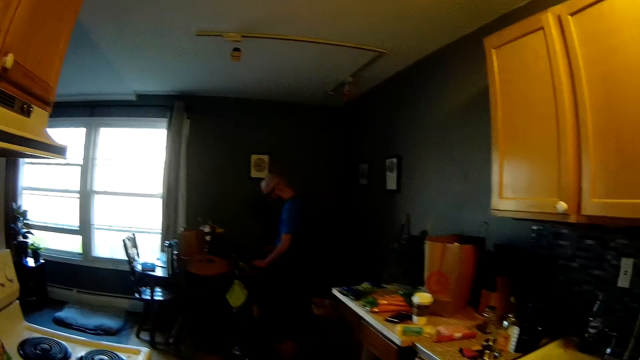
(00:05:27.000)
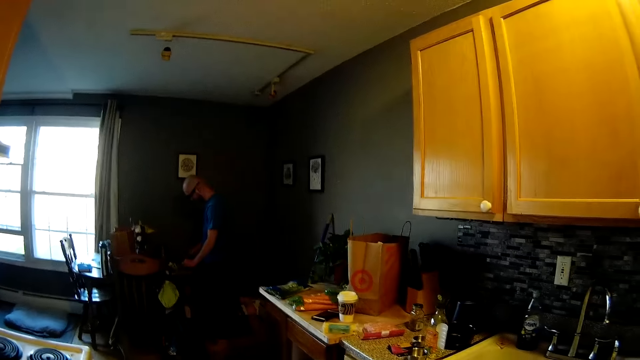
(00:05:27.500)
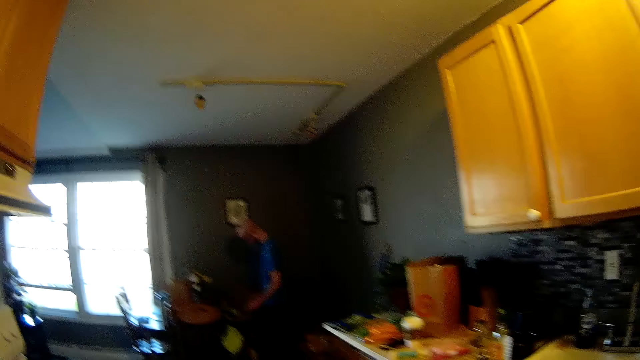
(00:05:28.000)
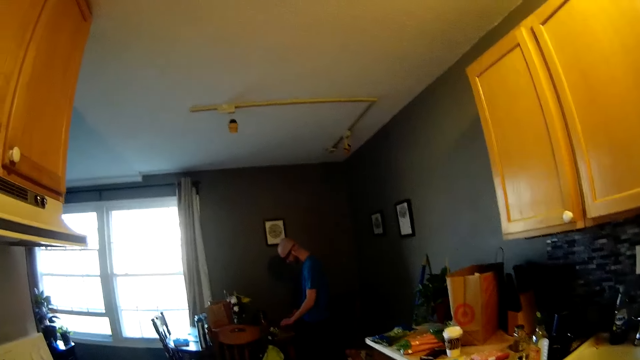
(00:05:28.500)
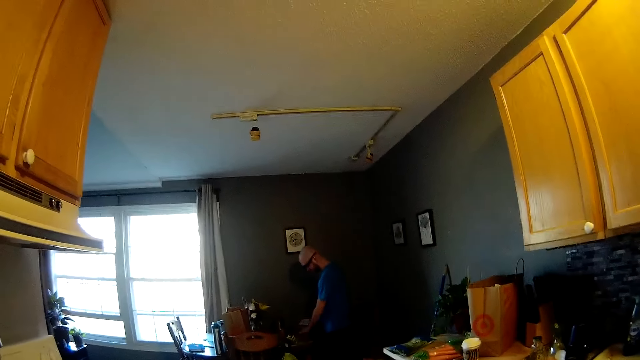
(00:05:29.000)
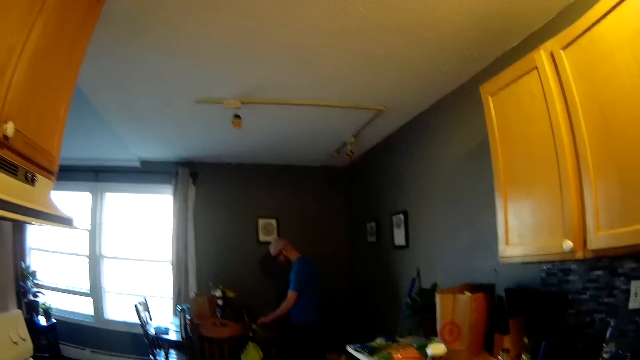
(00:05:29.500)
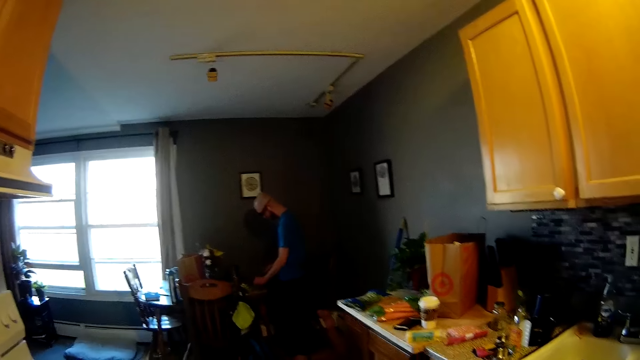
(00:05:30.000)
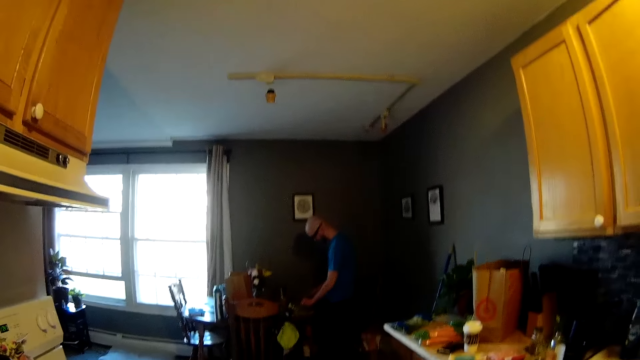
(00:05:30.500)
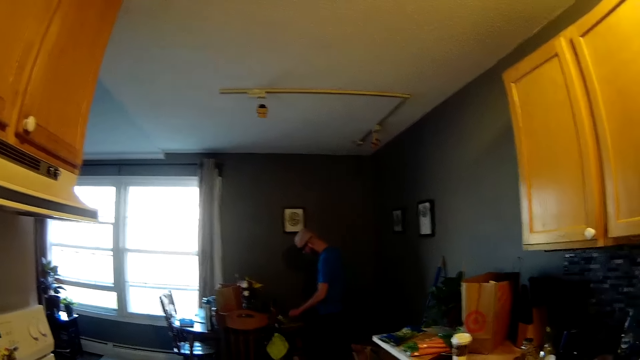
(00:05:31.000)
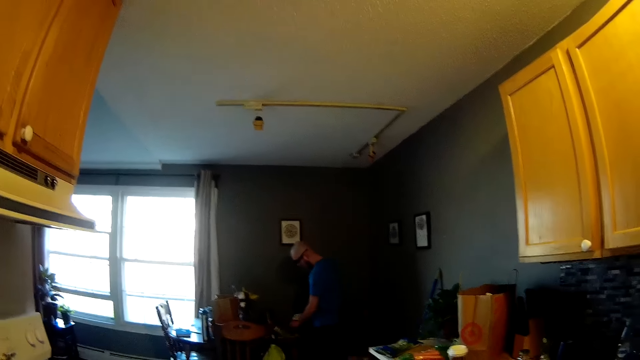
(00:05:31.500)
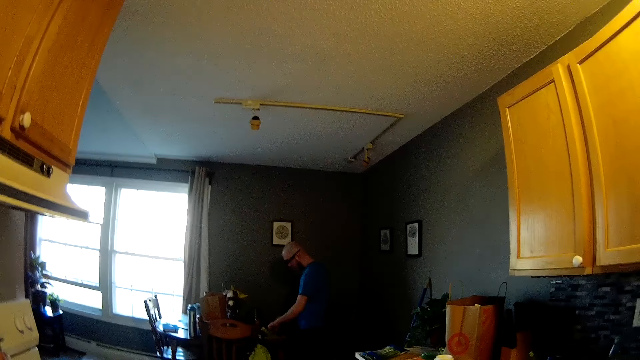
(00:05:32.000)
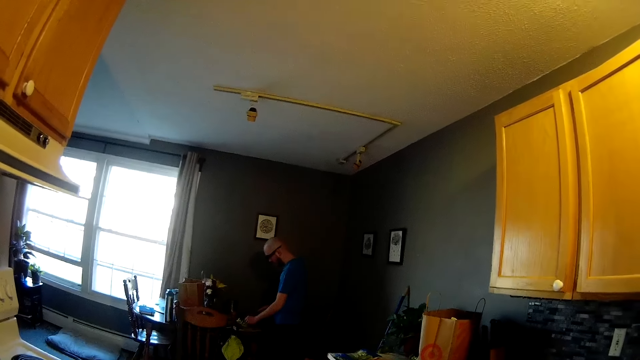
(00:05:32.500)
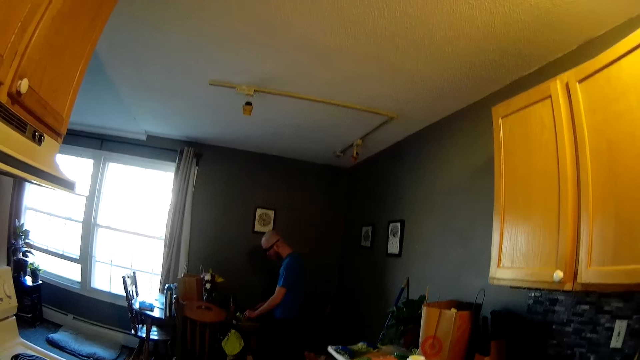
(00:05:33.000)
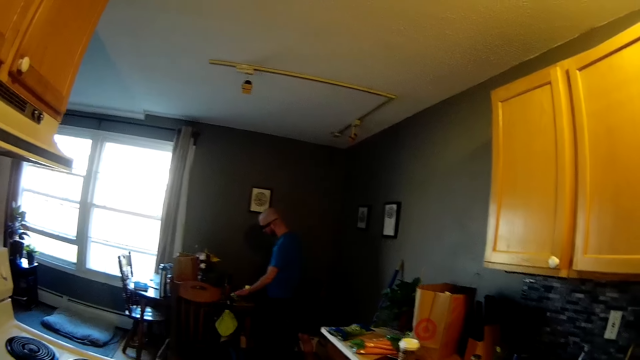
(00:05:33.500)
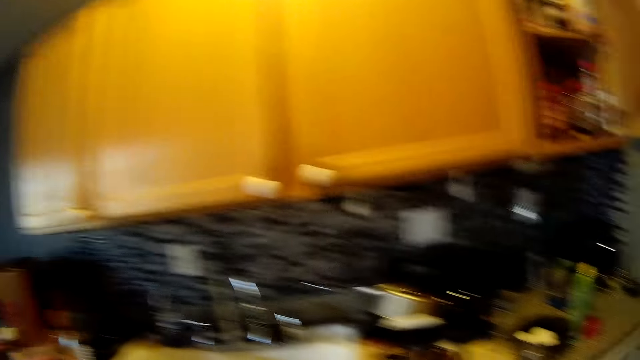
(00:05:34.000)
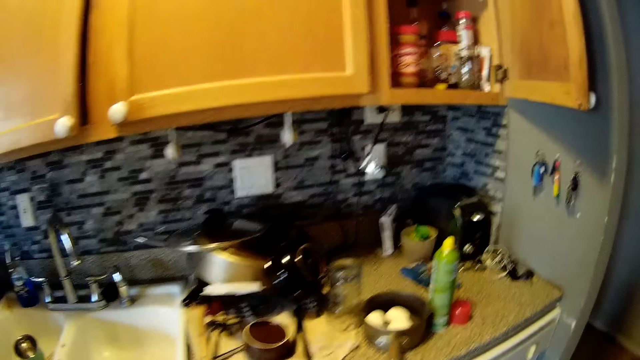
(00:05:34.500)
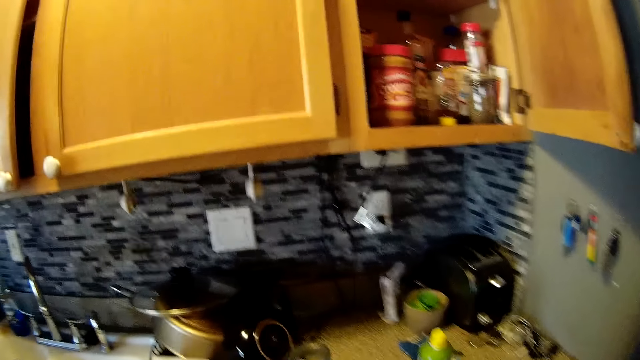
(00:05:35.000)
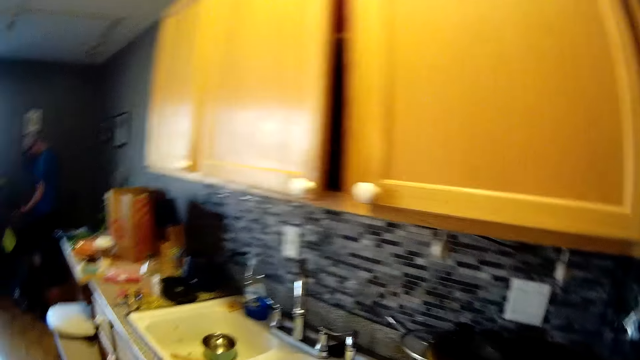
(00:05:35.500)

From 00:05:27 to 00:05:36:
The man chops the green onion with the cleaver in his right hand. The camera wearer looks around the house.

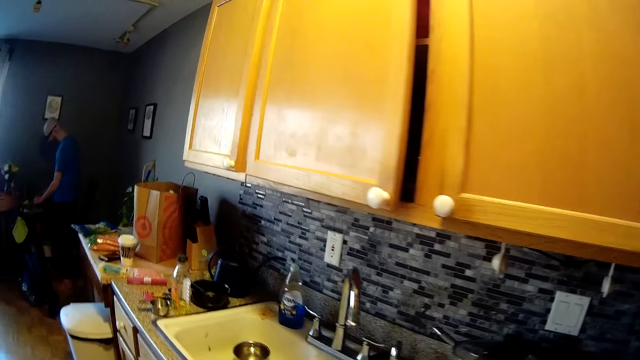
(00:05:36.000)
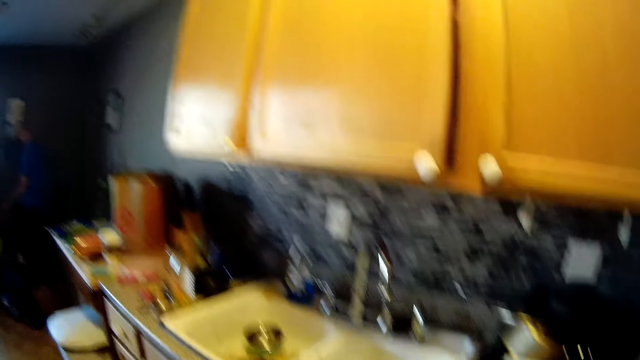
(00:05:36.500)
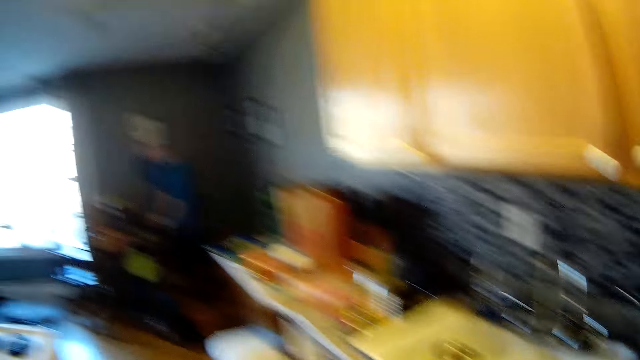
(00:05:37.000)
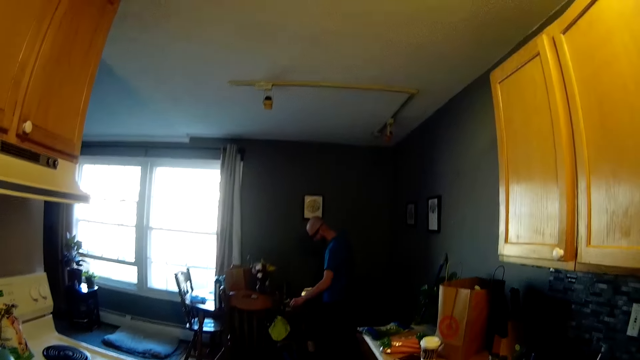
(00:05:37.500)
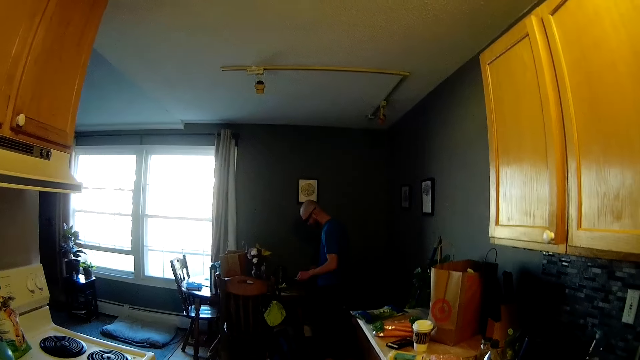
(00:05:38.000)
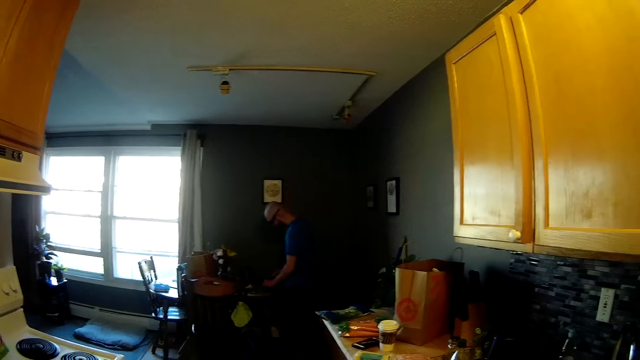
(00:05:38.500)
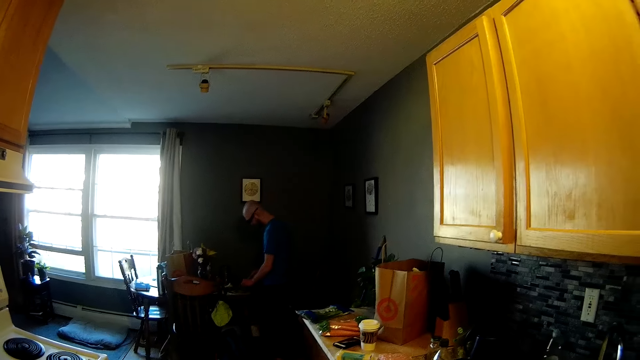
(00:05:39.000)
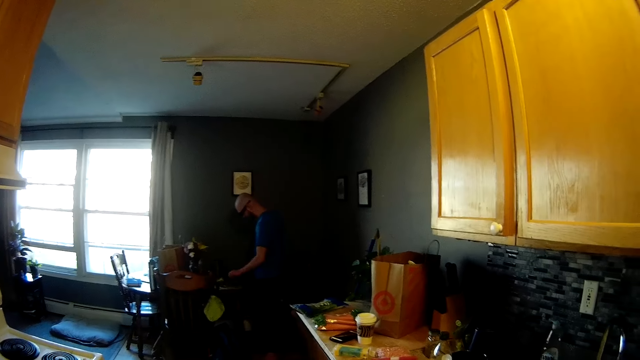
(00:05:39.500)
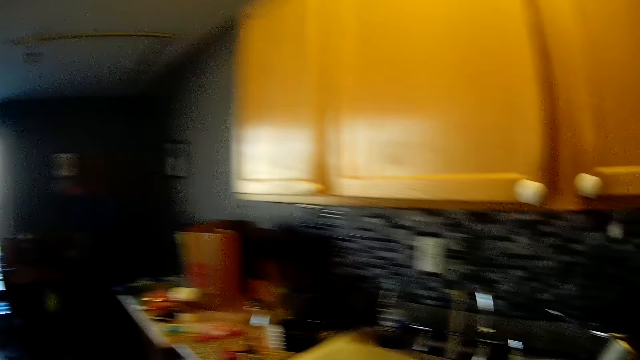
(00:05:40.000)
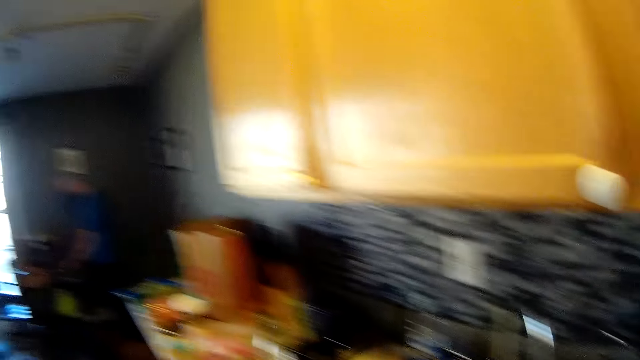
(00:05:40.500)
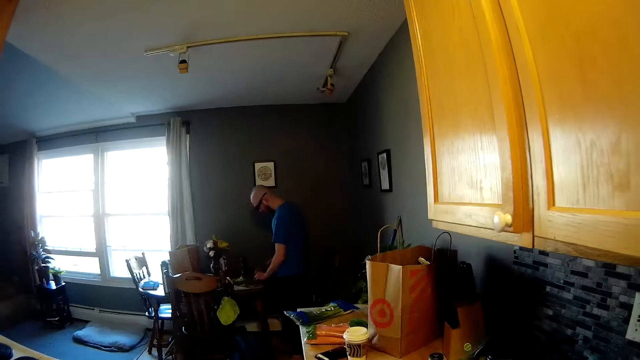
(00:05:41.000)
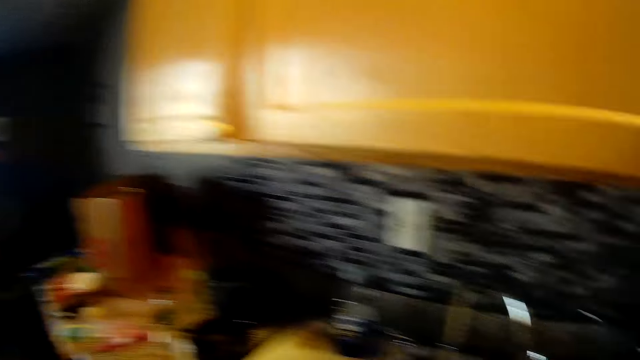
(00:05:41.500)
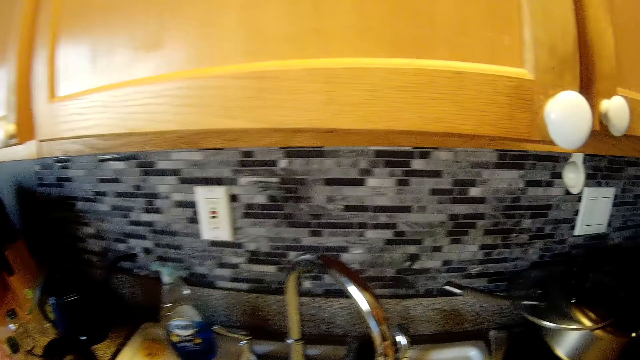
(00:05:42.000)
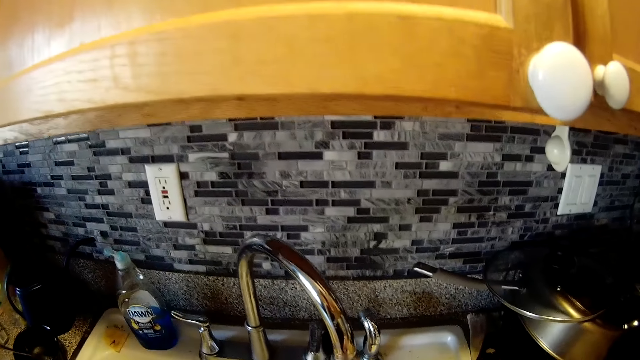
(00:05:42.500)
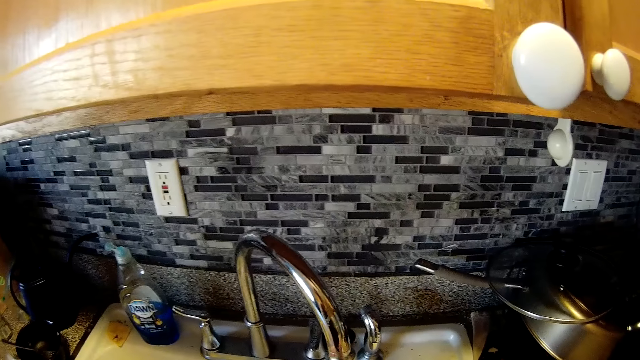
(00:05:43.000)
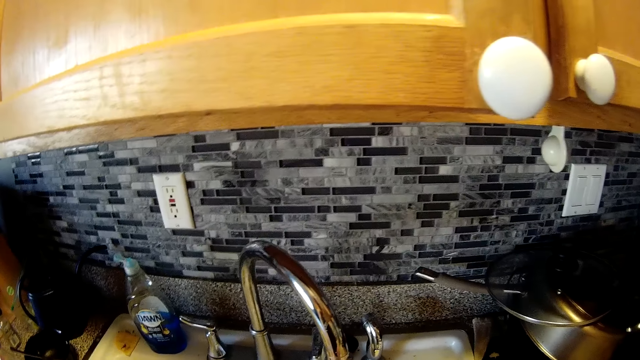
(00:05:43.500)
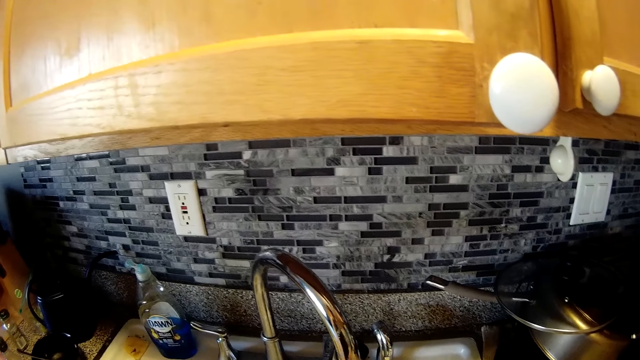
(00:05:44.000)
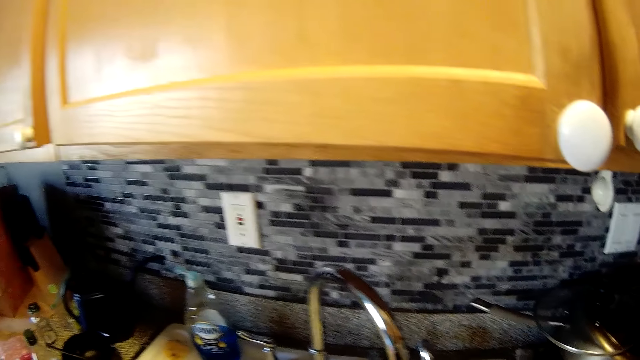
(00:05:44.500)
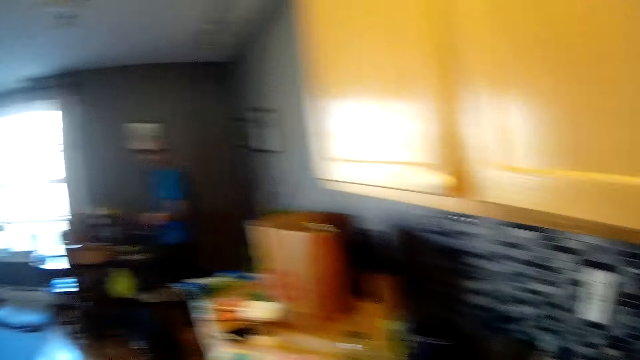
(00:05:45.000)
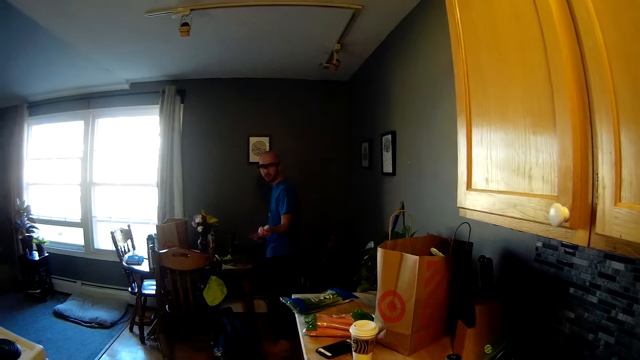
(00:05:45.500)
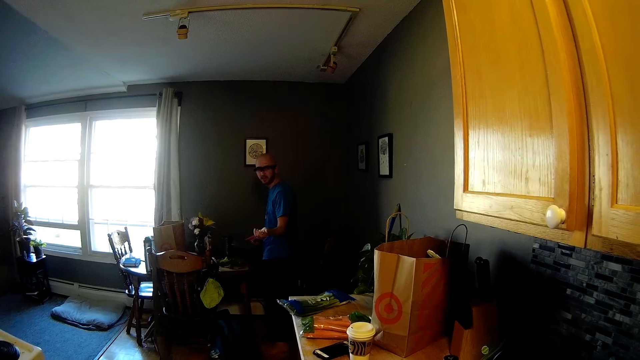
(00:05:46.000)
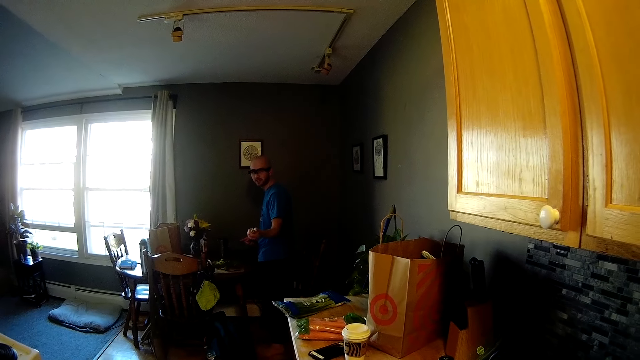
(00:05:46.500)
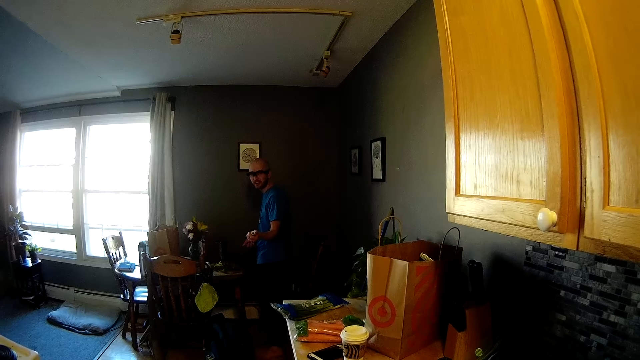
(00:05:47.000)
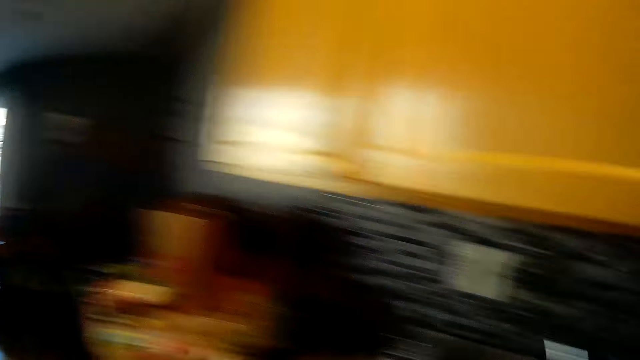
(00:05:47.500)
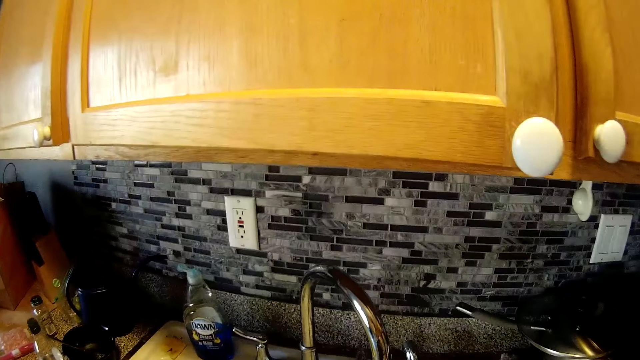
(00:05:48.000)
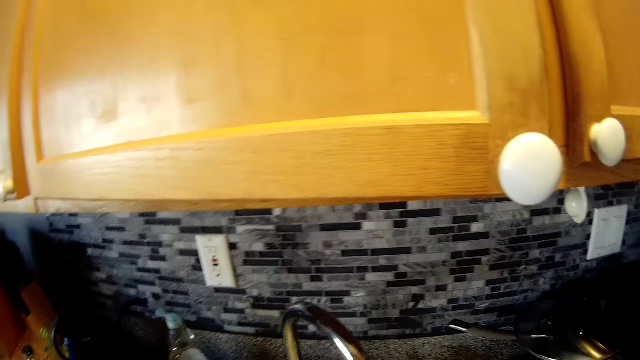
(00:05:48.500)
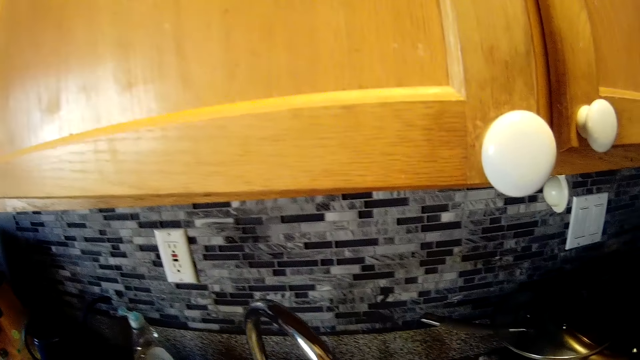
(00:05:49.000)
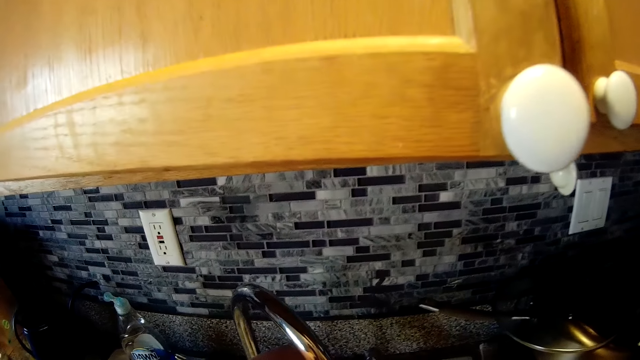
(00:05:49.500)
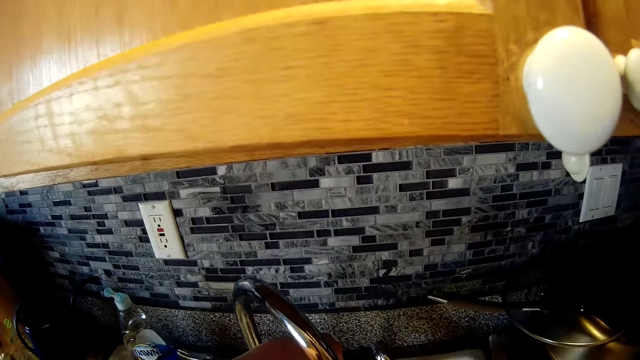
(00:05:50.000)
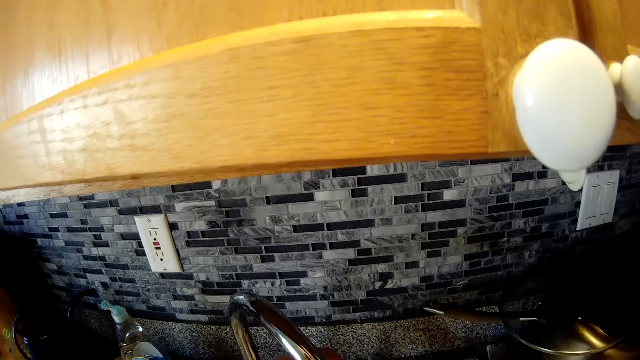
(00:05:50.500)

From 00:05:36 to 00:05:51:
A man chops something. The camera wearer looks around the house. They converse with the man. They look around the house.
